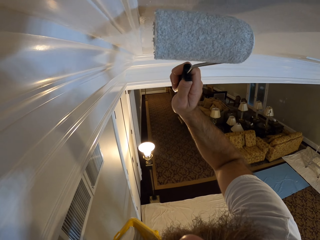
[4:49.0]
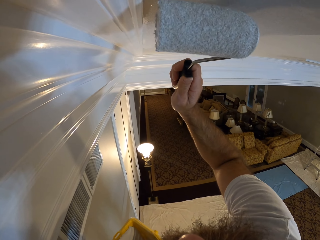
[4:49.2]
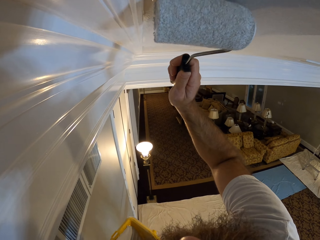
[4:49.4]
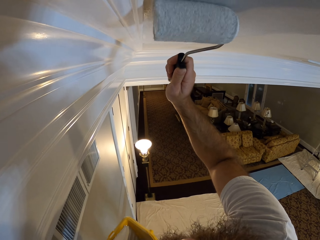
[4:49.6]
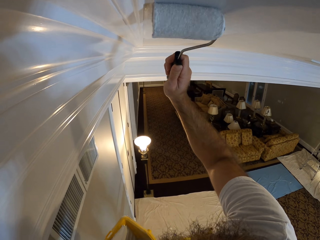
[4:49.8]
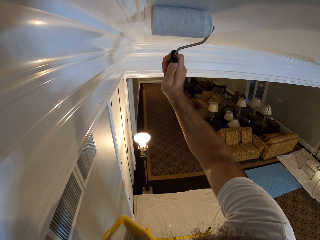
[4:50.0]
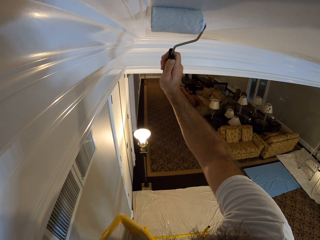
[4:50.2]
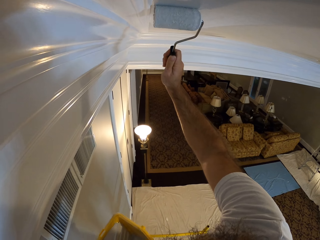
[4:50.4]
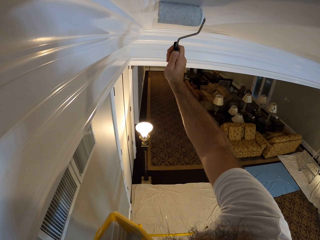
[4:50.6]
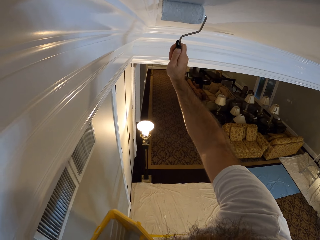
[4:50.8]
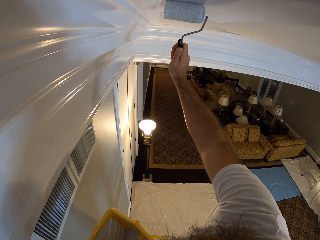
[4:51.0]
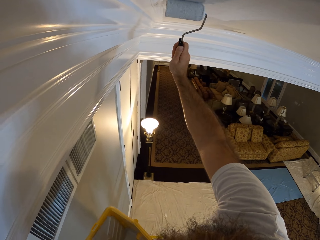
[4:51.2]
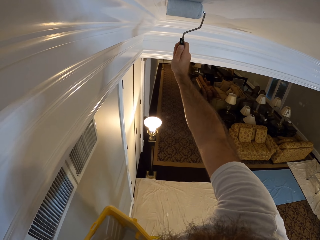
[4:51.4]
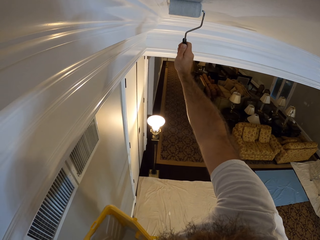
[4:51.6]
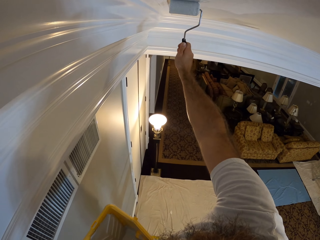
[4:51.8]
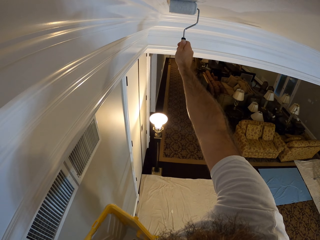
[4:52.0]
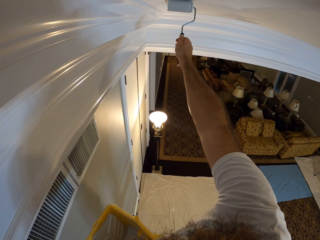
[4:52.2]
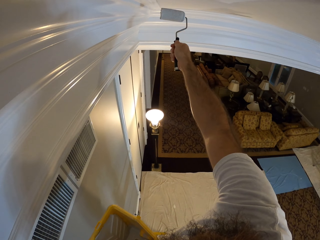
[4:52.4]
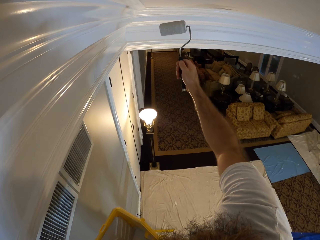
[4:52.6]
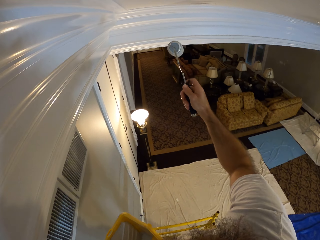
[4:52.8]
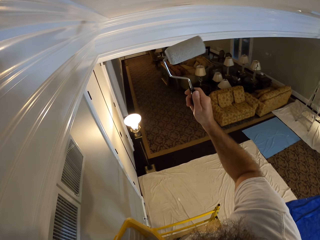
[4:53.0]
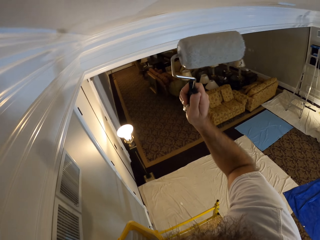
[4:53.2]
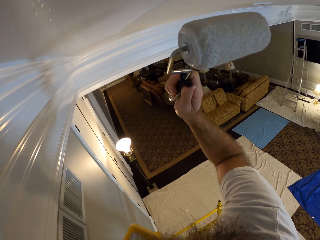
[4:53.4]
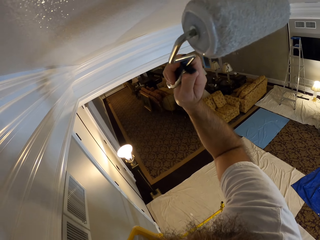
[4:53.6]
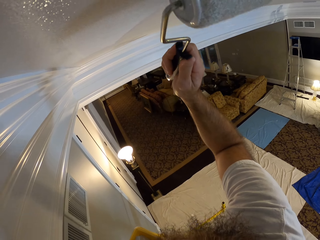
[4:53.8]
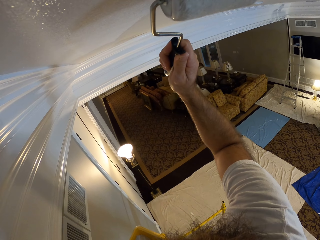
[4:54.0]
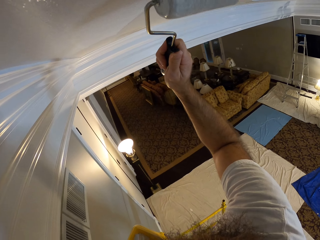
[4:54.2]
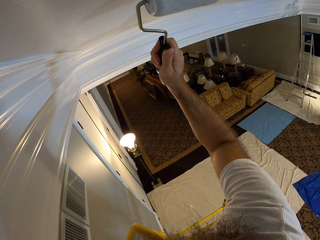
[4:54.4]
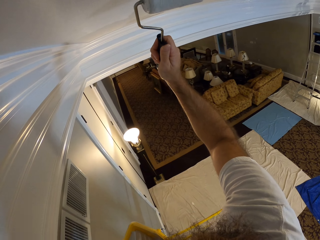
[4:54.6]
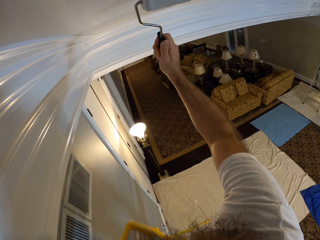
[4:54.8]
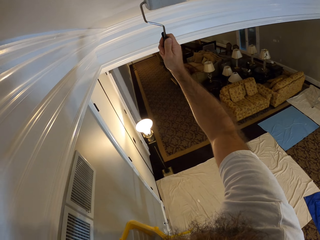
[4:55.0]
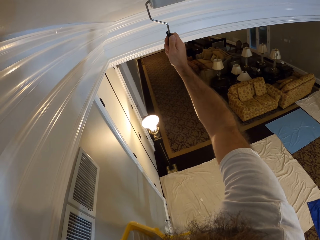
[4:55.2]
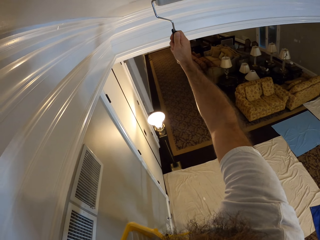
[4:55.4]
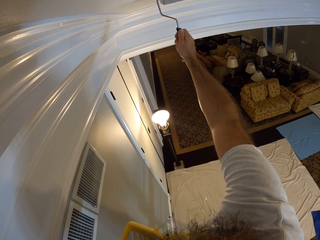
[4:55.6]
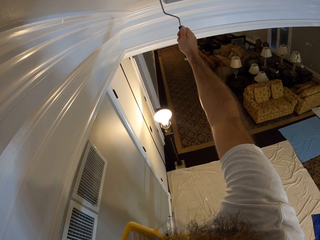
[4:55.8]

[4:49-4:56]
The camera wearer turns the roller. They paint the ceiling with the roller.

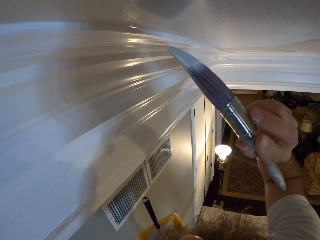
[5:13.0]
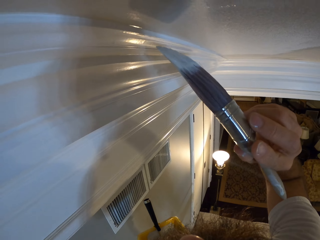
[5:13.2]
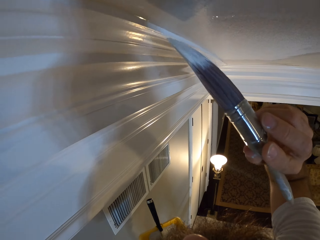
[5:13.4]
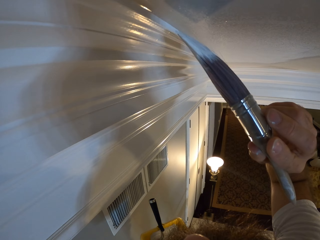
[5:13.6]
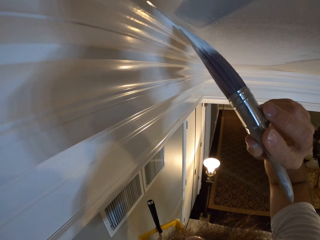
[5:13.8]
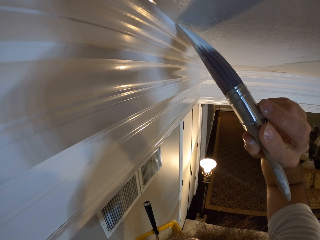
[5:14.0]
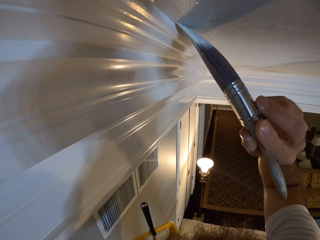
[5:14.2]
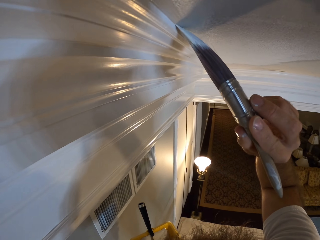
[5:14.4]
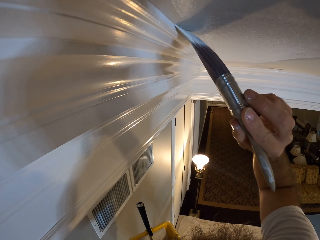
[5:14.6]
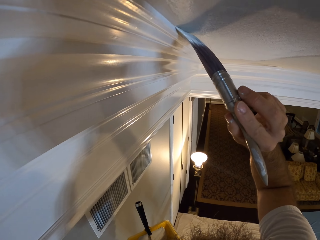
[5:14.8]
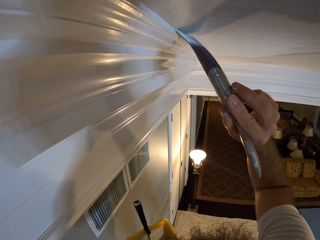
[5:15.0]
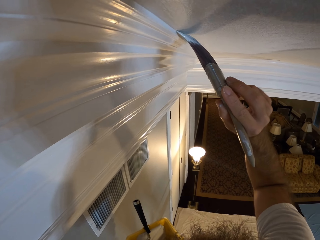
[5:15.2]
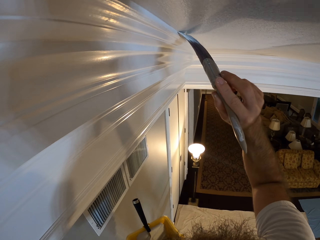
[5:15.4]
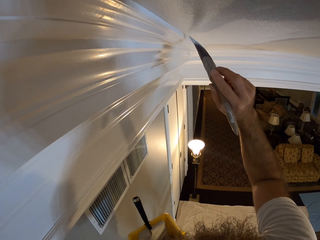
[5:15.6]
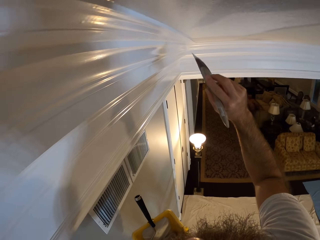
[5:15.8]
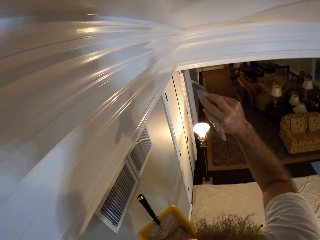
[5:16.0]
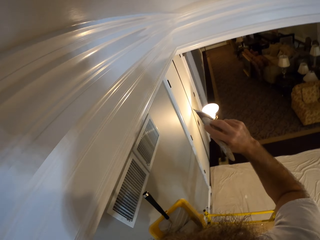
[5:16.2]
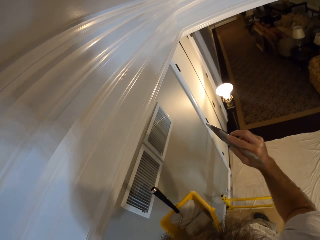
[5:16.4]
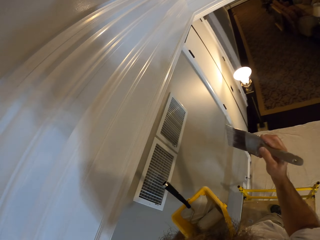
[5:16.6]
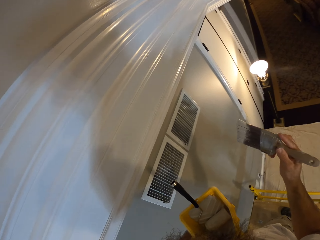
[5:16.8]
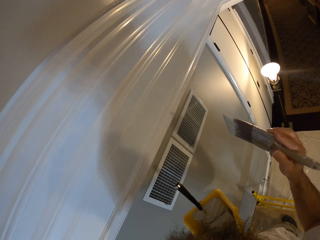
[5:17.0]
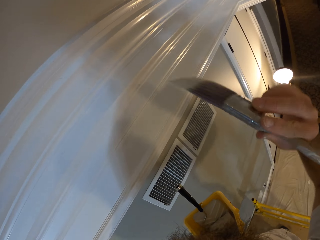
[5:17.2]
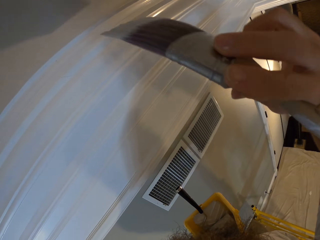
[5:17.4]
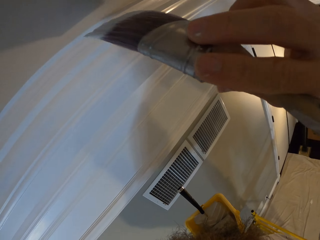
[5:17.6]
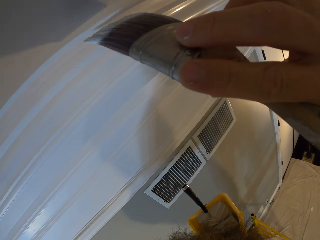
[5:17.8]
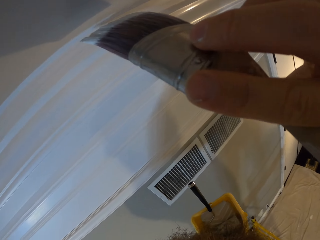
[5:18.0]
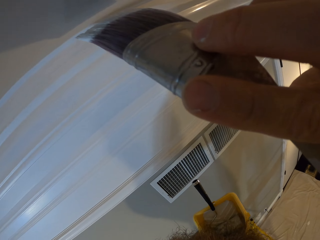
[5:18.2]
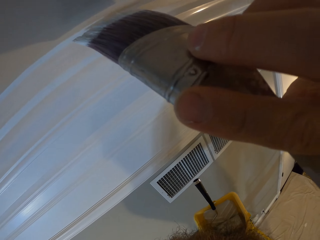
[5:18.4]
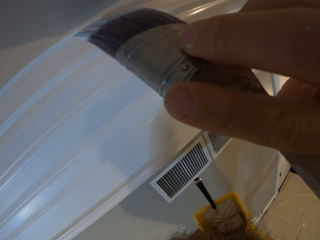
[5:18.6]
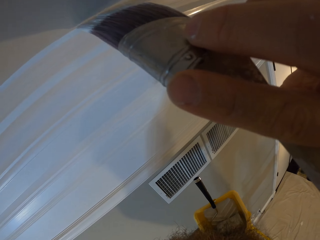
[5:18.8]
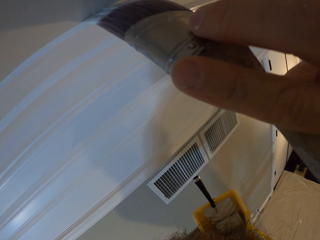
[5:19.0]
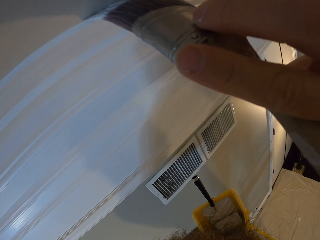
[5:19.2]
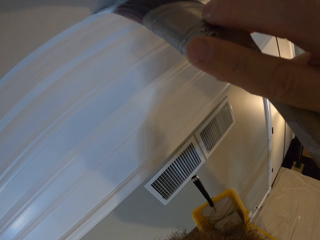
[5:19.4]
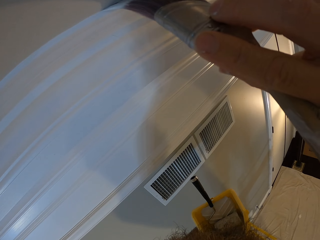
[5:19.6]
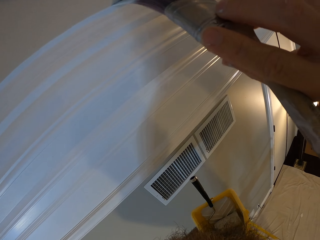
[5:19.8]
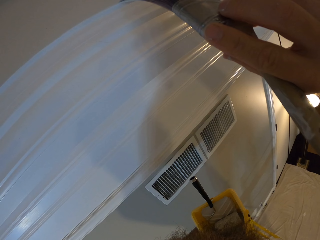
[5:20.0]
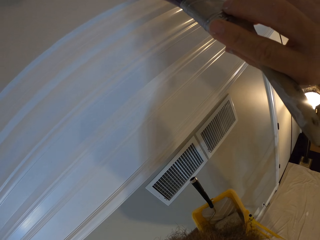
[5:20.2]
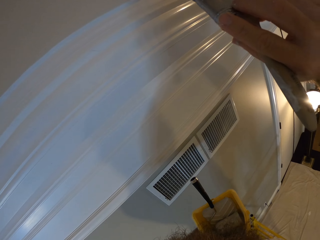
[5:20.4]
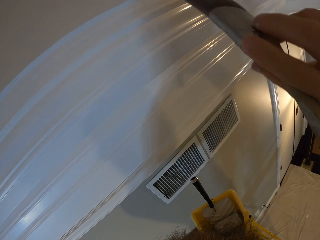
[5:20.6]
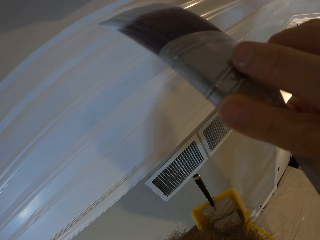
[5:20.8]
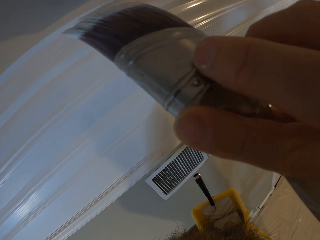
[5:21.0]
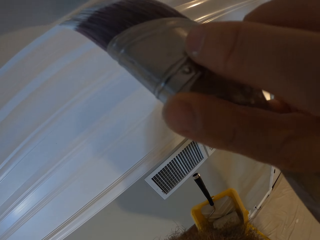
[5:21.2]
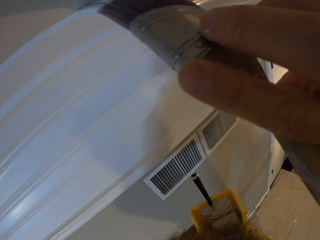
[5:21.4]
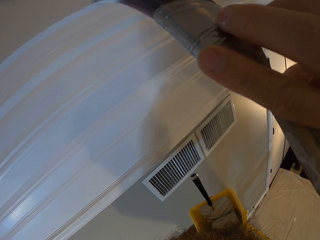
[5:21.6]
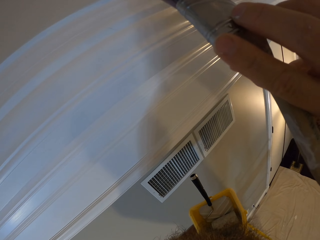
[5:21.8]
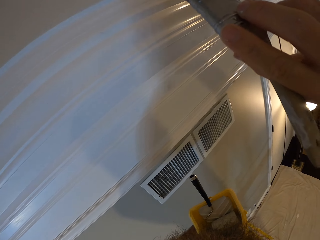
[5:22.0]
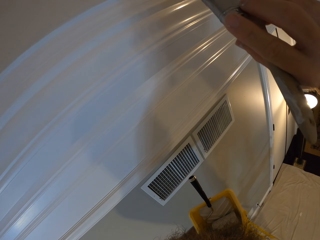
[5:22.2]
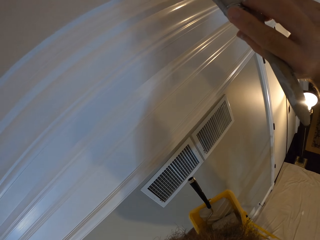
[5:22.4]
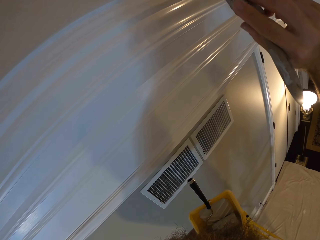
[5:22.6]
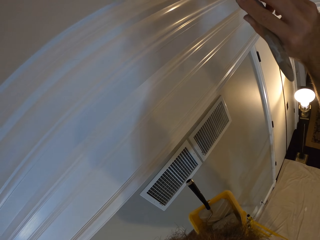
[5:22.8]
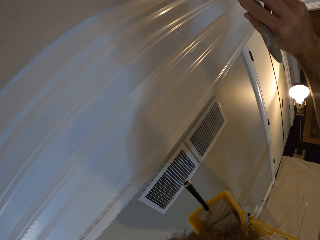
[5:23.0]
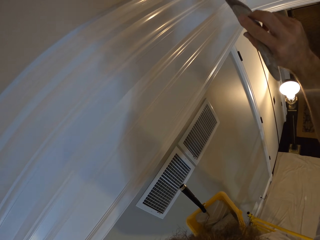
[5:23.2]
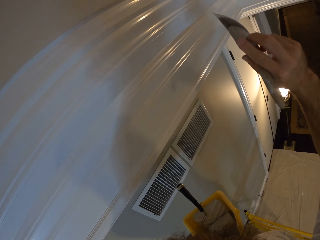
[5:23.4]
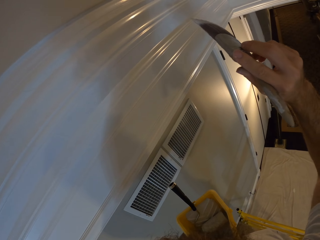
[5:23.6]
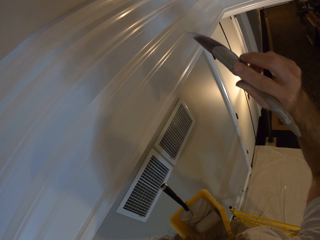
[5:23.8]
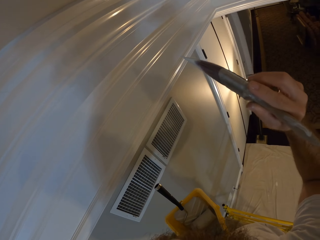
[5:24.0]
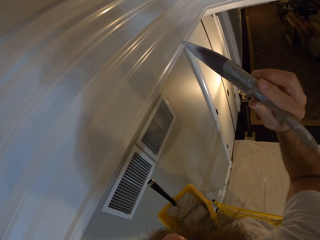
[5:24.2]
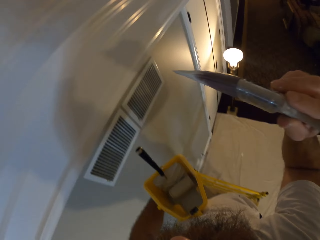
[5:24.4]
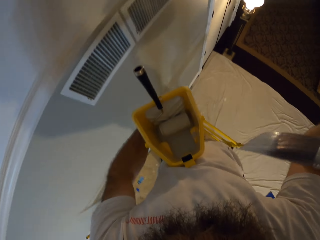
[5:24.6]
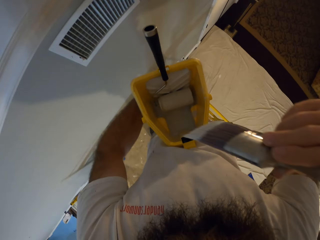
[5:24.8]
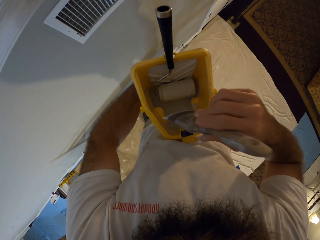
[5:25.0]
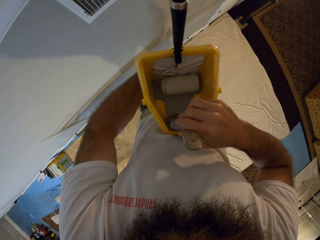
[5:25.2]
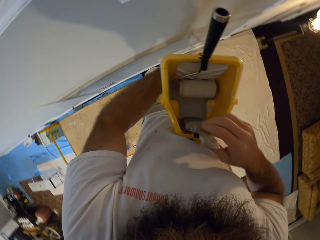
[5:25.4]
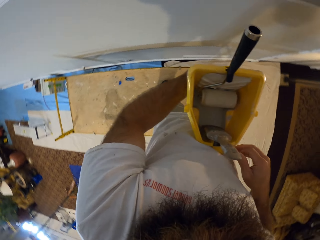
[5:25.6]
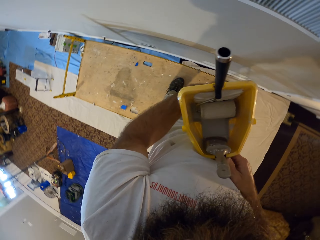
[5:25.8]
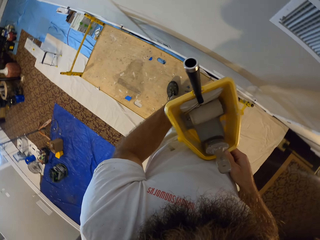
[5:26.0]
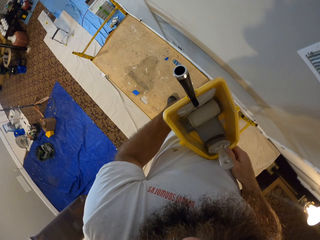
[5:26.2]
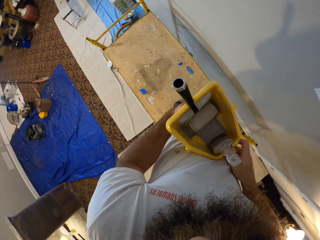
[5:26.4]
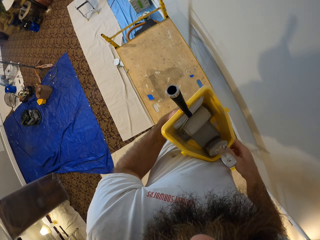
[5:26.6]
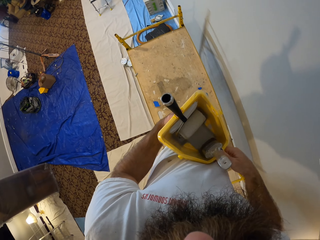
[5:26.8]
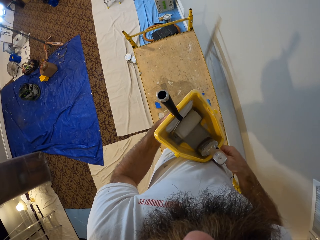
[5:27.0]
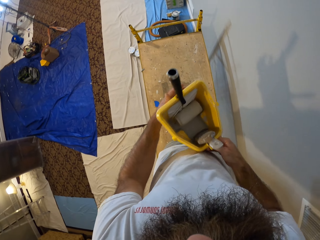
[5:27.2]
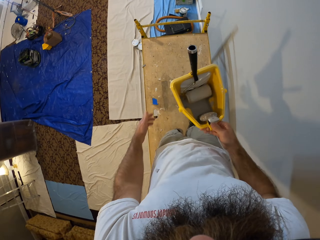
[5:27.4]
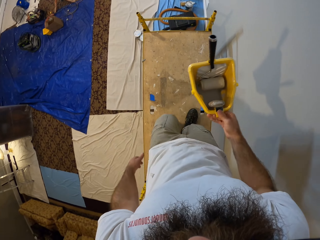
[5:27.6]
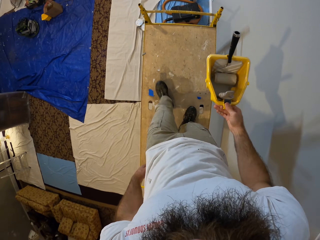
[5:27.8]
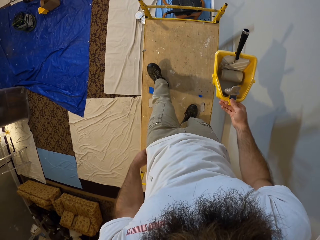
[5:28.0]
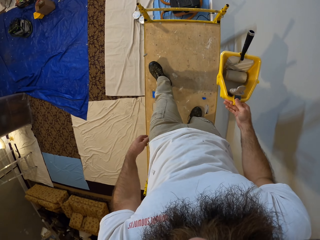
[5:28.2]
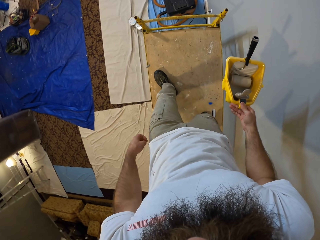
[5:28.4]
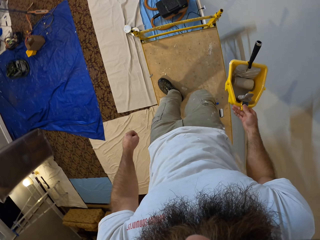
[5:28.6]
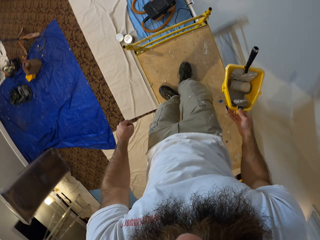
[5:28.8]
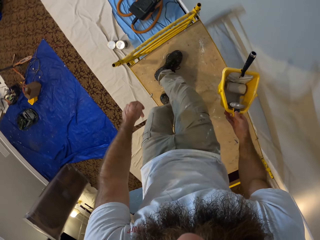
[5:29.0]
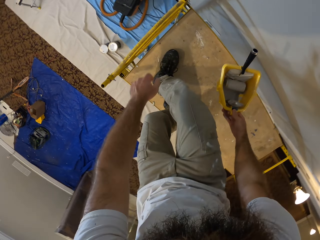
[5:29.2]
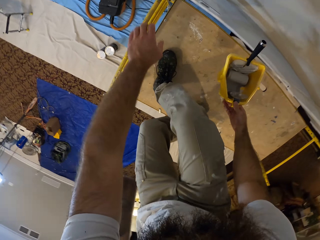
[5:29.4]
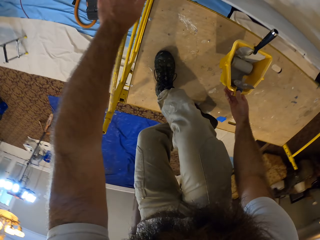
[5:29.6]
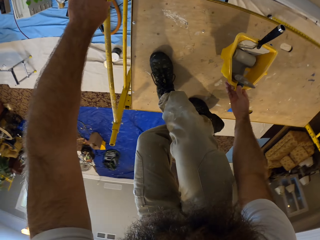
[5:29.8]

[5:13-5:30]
The camera wearer paints the wooden part of the wall with the paint brush. He paints the room ceiling with the paint brush in his right hand. He places the paint brush into the bucket of paint in his left hand with his right hand. He carries the bucket of paint with both hands. He walks on the ladder. He carries the bucket of paint with his right hand. He puts the paint bucket on the ladder.
